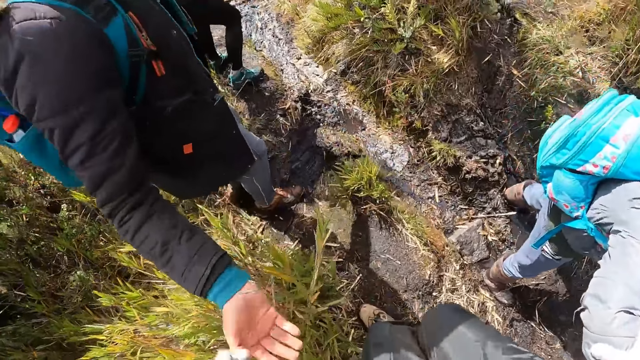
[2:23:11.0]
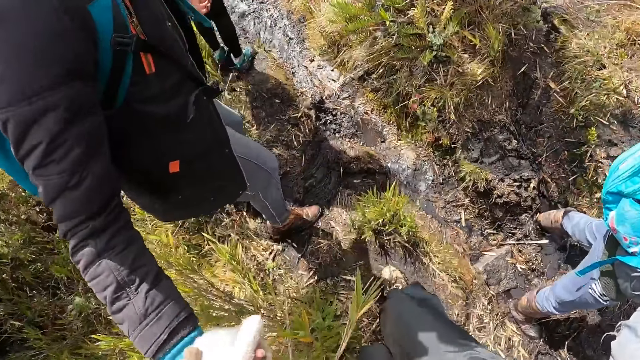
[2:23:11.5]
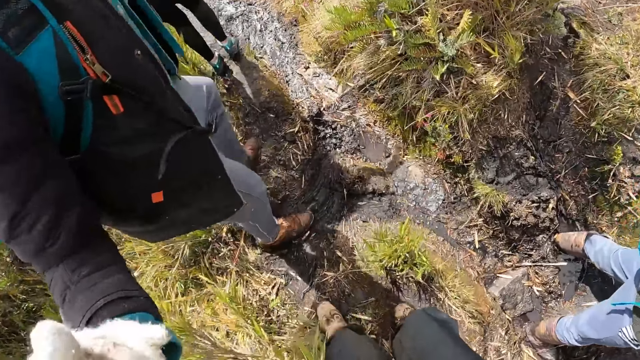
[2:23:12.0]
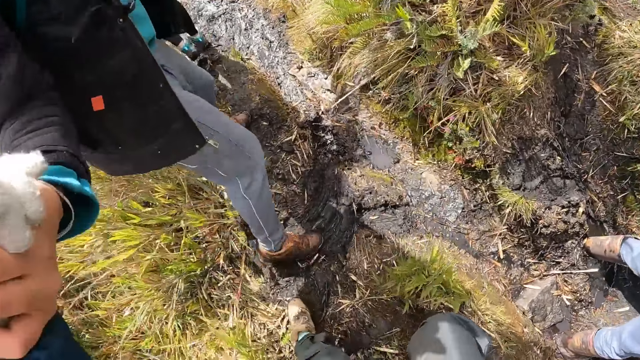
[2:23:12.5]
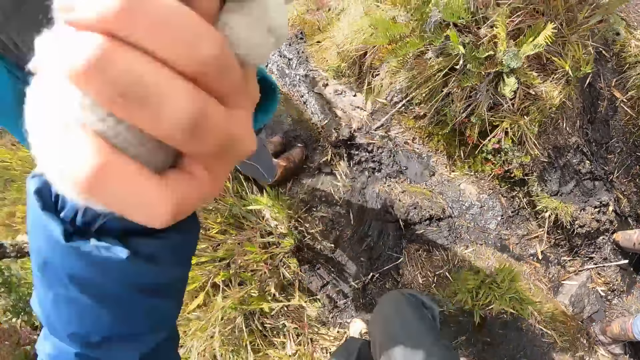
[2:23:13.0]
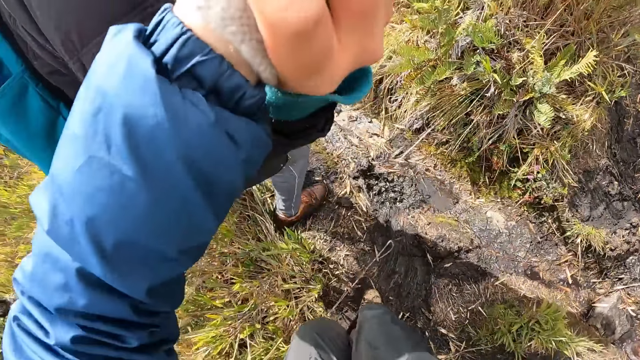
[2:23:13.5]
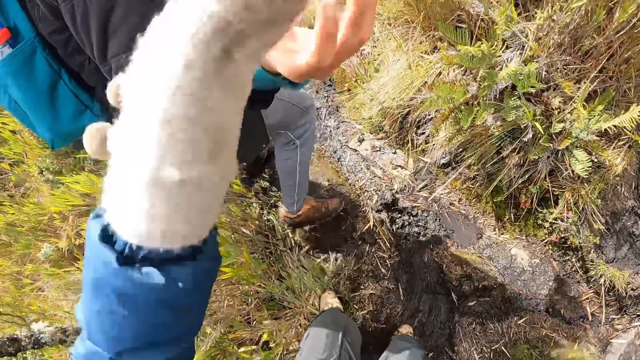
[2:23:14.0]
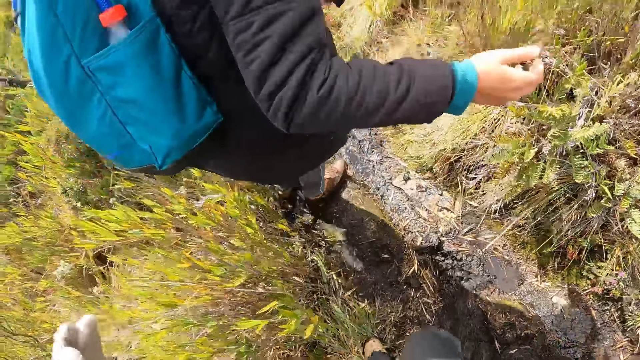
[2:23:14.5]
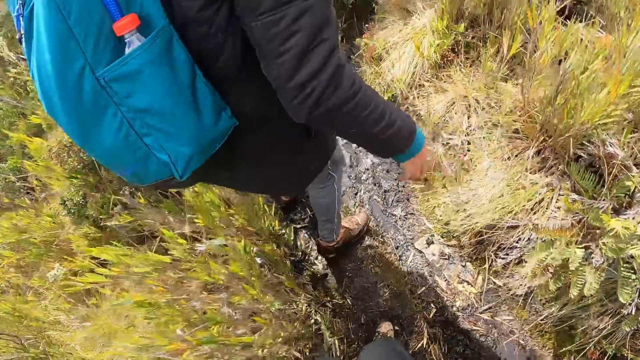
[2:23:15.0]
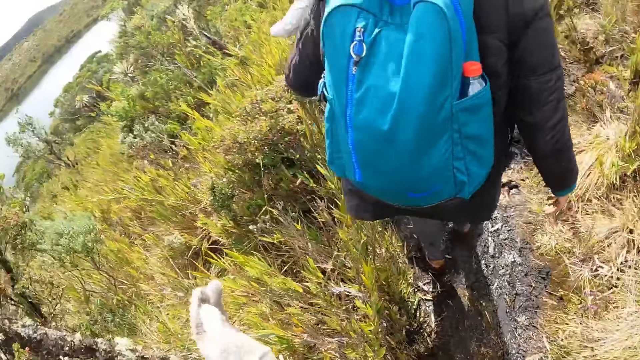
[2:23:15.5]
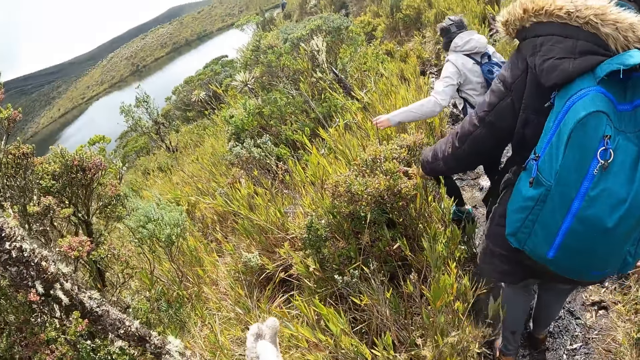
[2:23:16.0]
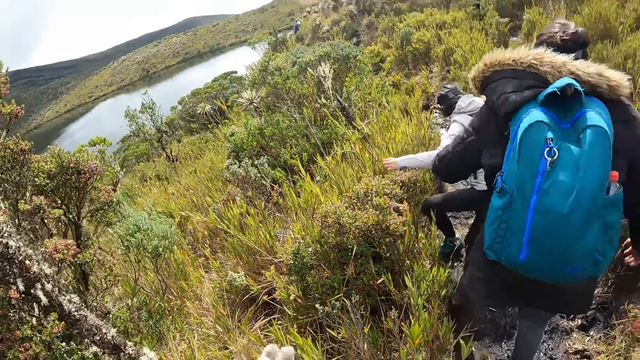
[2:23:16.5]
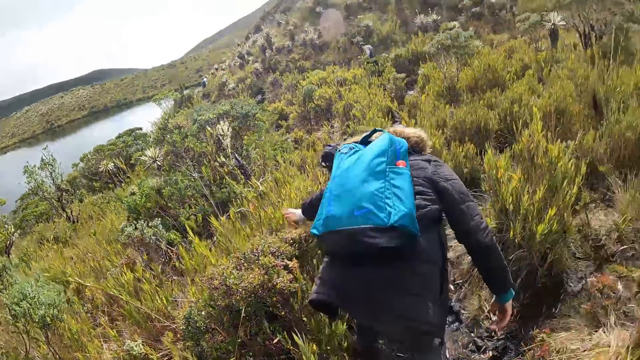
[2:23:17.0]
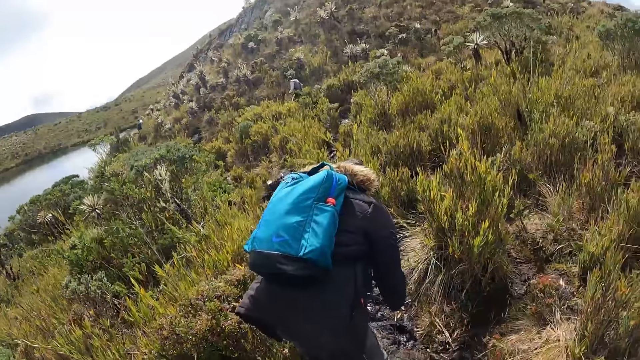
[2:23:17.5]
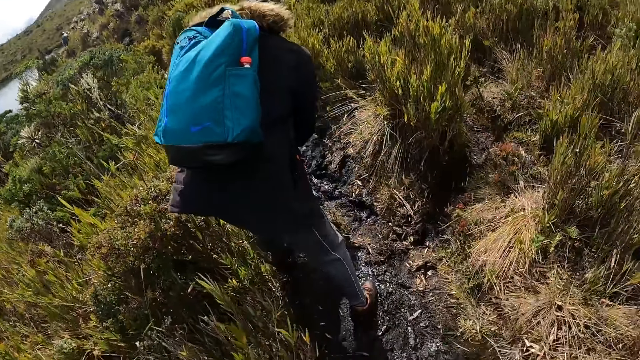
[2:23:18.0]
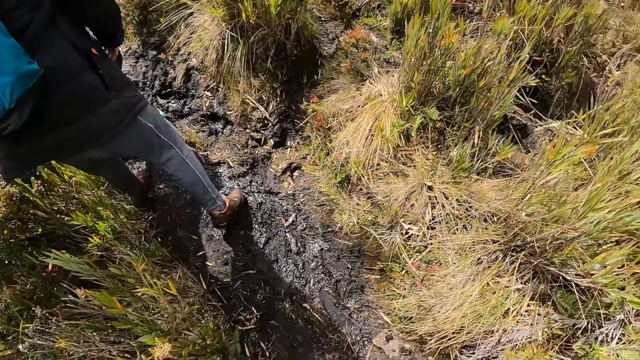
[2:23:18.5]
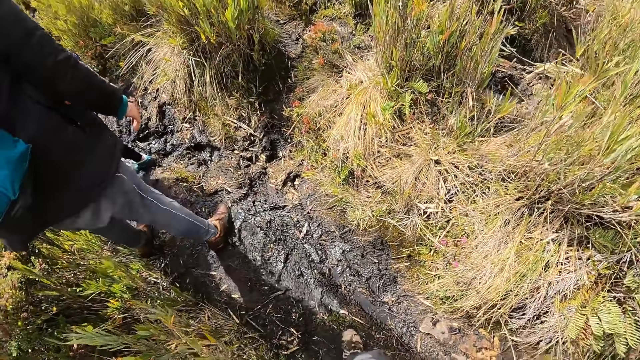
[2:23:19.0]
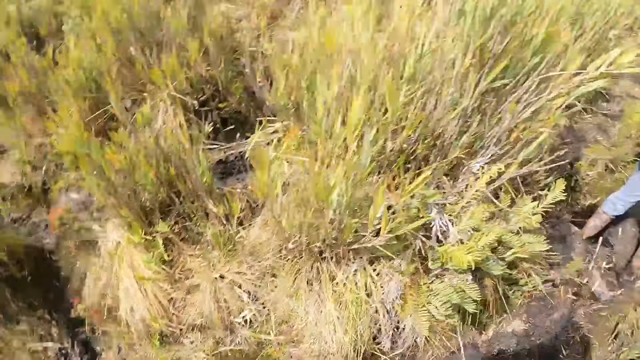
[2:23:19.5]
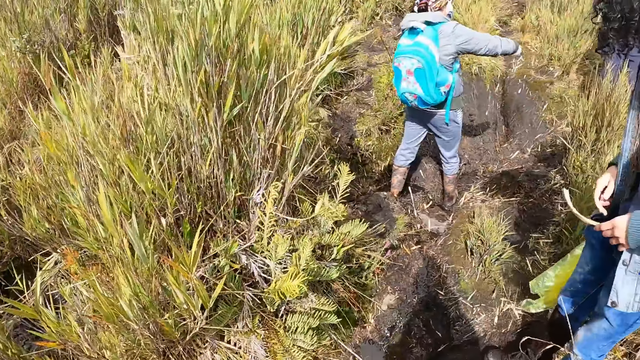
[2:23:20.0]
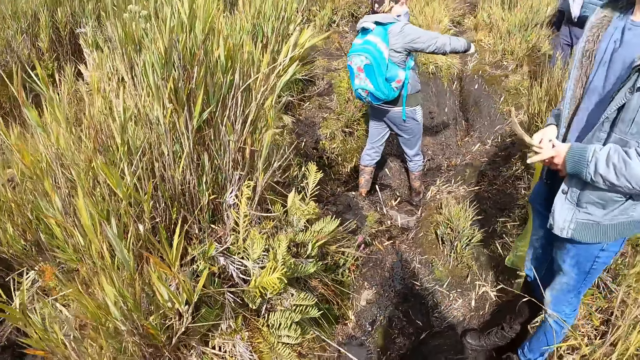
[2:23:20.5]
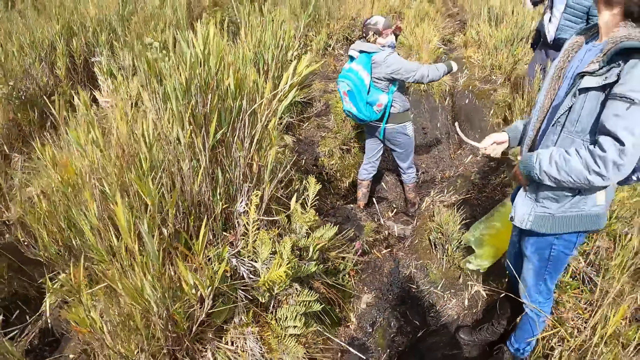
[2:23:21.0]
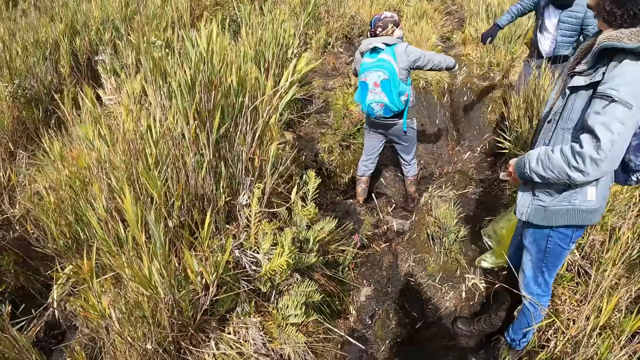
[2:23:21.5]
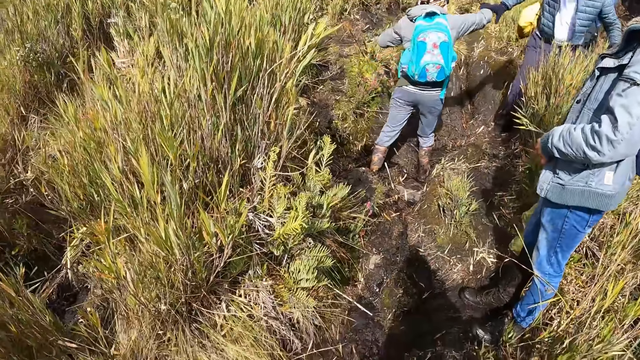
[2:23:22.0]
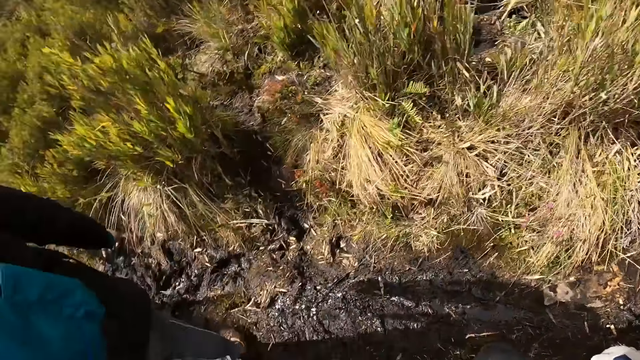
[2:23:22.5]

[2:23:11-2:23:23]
The woman holds the camera wearer by his left hand with her right hand. The camera wearer holds the woman's hand and walks.

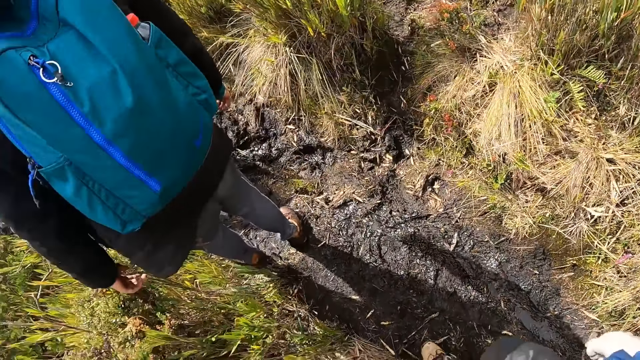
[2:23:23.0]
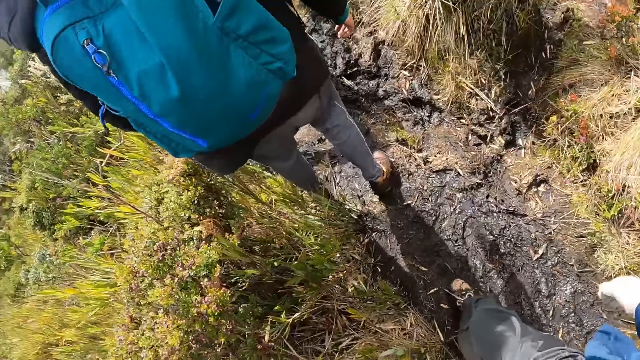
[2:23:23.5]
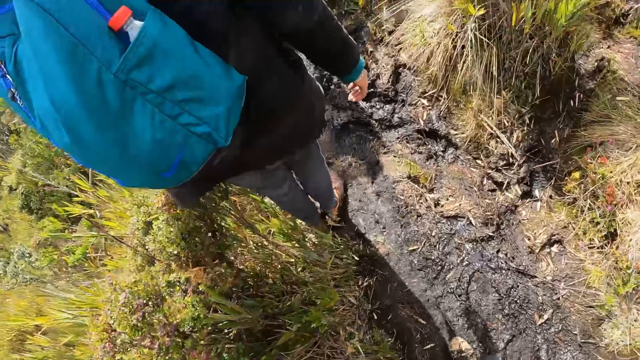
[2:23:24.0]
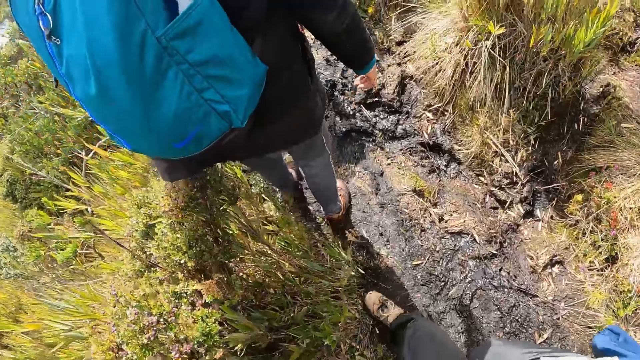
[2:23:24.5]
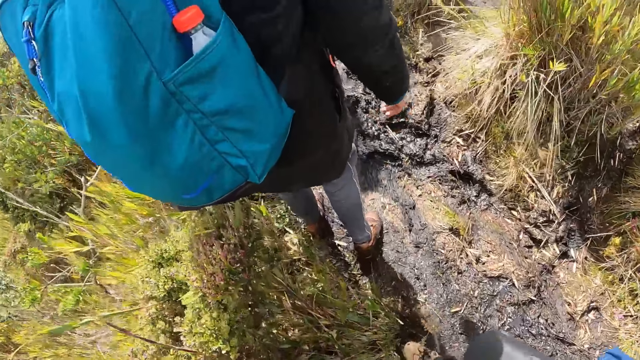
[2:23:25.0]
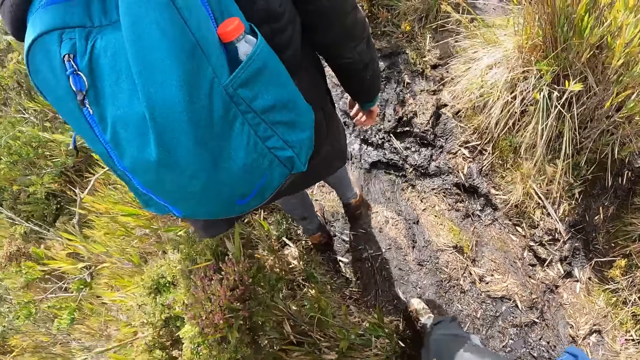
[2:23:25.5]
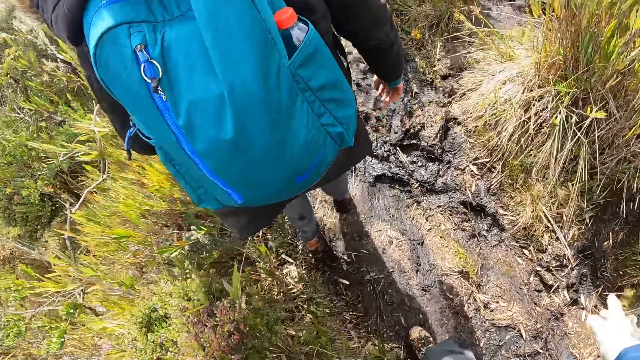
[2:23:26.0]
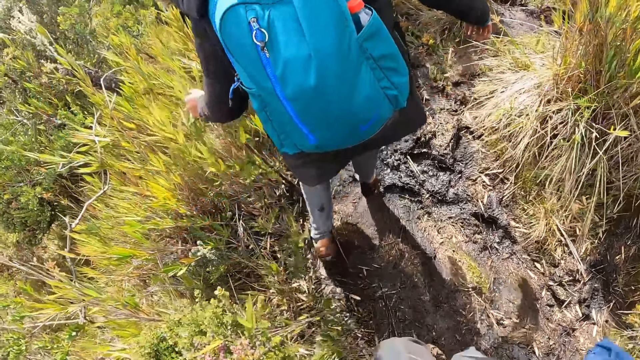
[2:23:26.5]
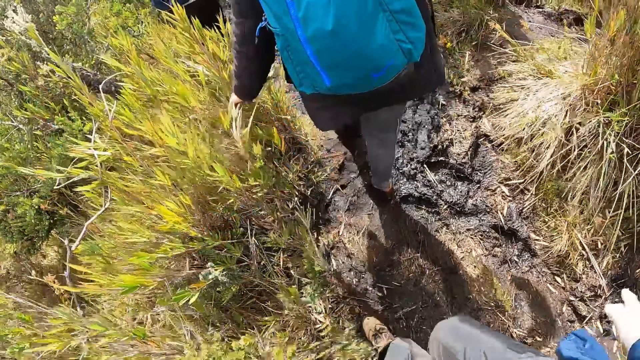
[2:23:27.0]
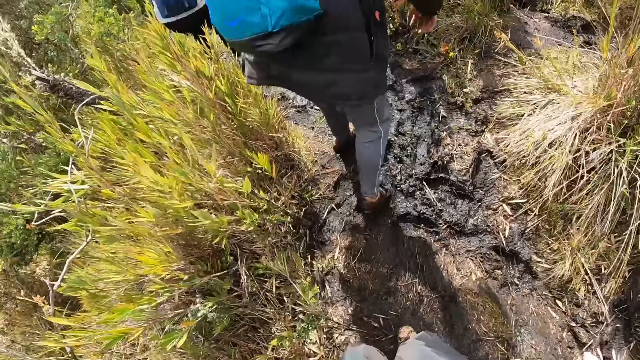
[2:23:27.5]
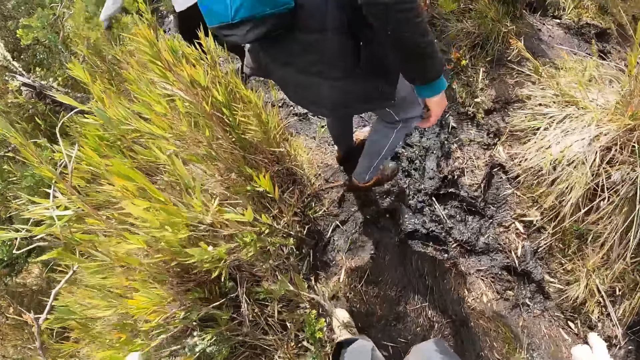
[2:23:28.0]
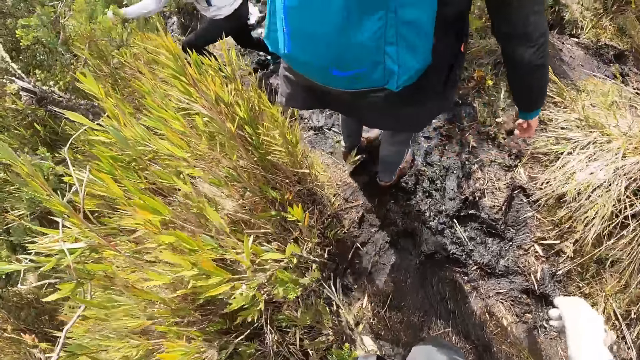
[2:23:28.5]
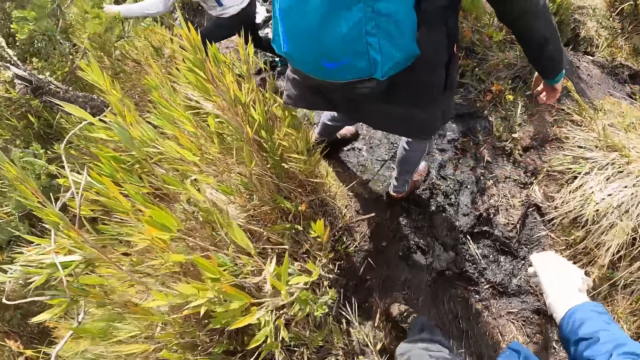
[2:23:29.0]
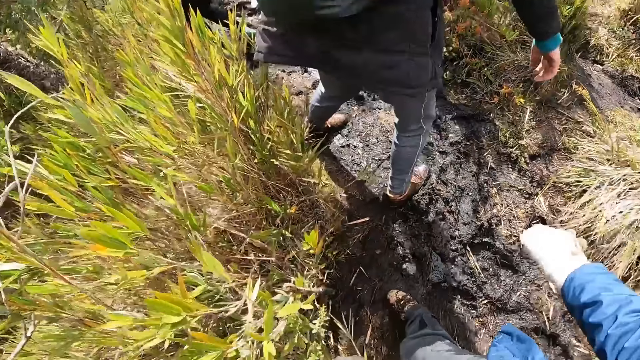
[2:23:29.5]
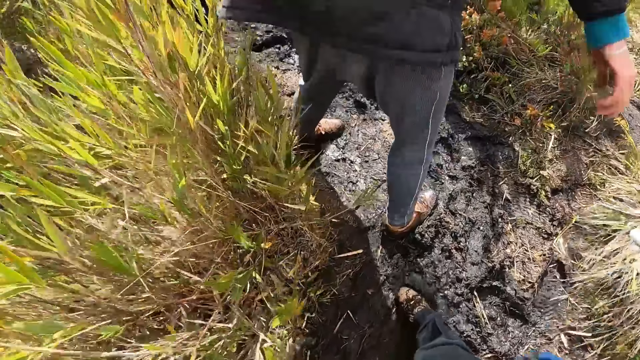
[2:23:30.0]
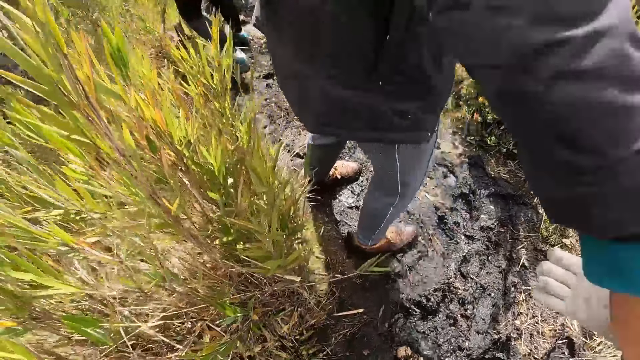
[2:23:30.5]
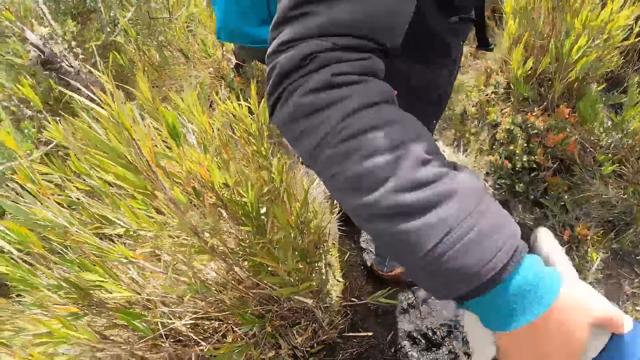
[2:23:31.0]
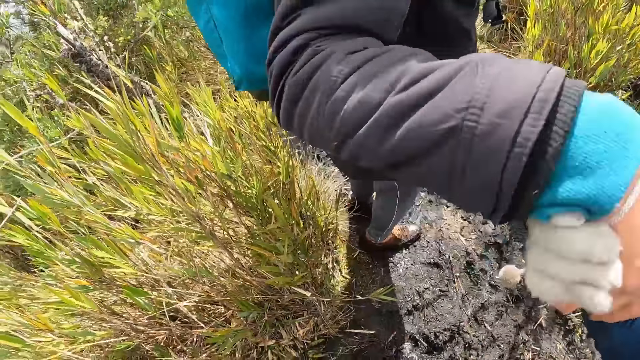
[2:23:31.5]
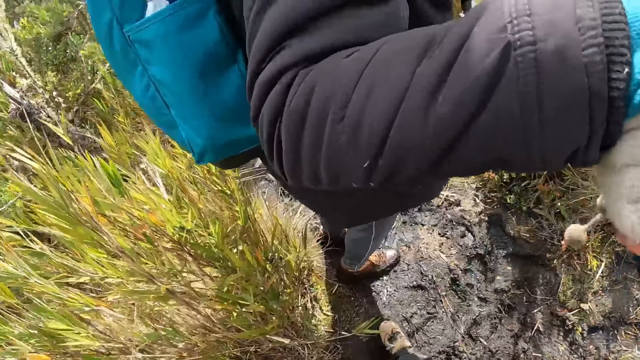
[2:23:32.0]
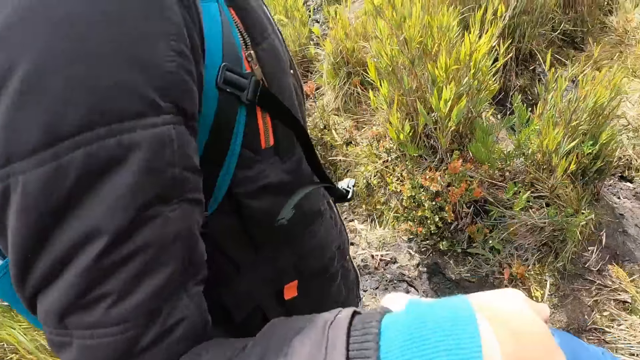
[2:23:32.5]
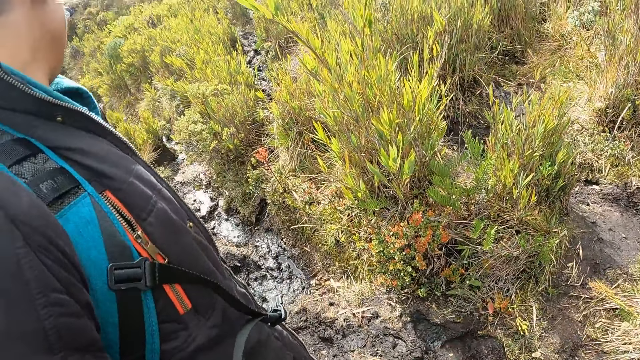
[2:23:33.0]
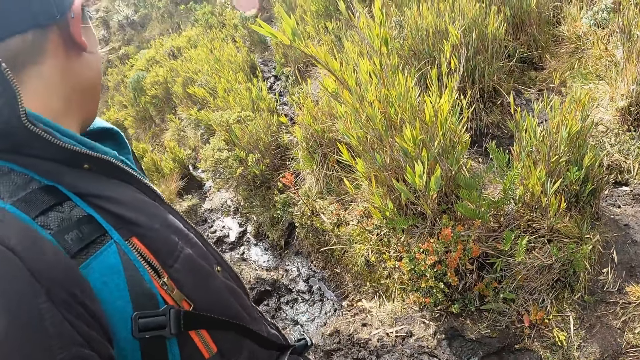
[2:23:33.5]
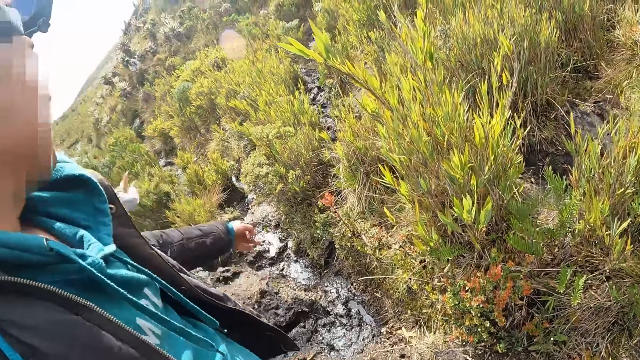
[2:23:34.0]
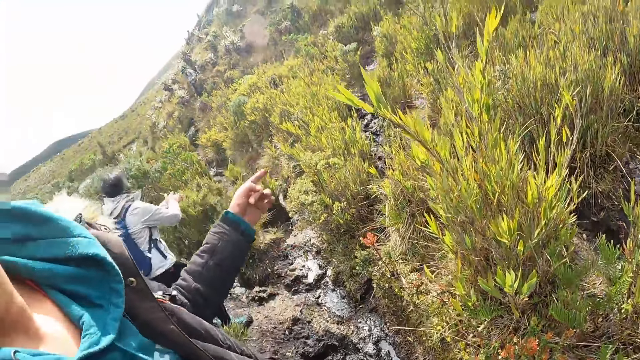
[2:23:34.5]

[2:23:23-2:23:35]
The woman holds the camera wearer by his right hand with her right hand. The camera wearer holds the woman's hand and walks.
